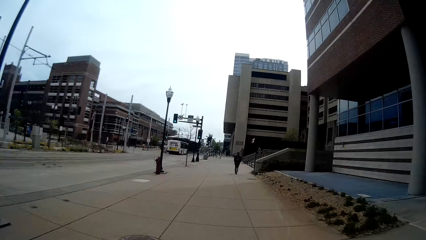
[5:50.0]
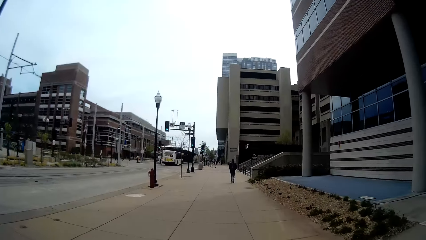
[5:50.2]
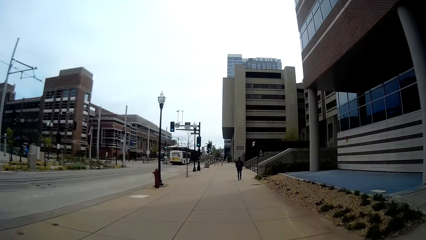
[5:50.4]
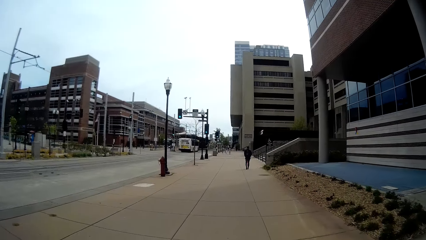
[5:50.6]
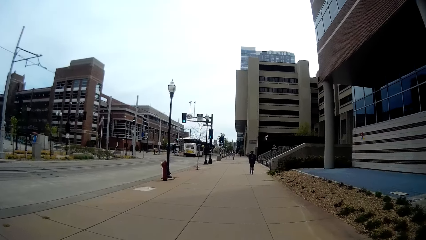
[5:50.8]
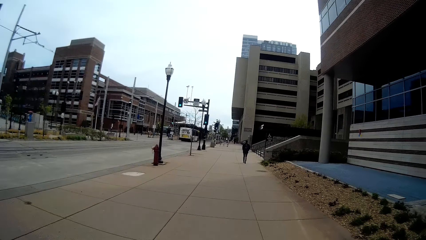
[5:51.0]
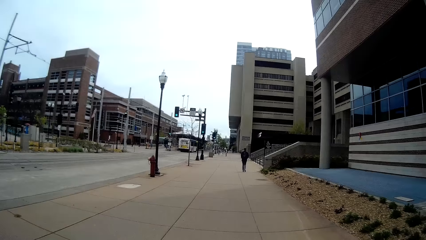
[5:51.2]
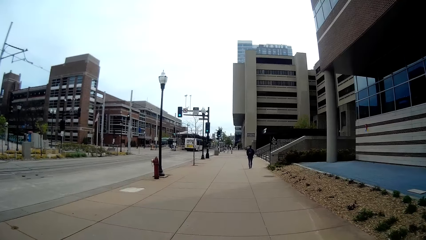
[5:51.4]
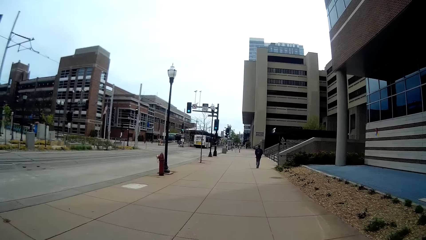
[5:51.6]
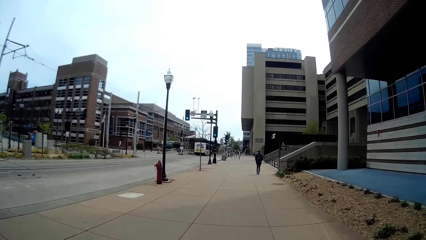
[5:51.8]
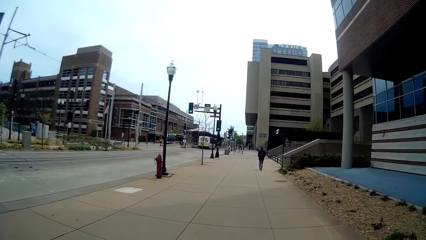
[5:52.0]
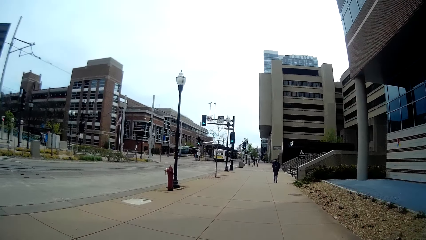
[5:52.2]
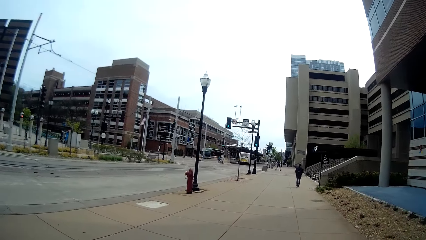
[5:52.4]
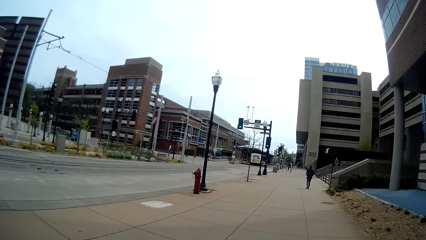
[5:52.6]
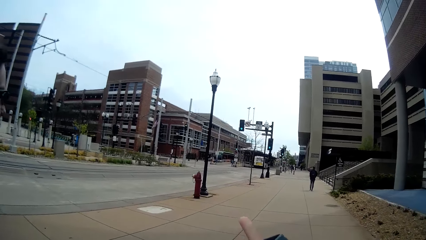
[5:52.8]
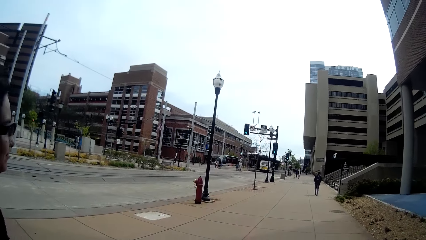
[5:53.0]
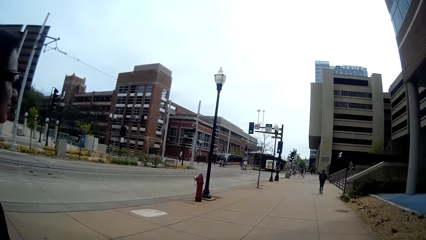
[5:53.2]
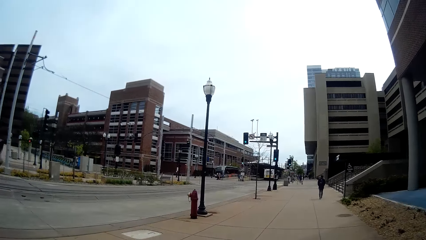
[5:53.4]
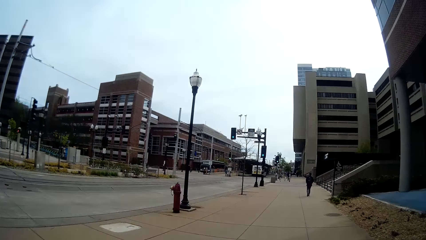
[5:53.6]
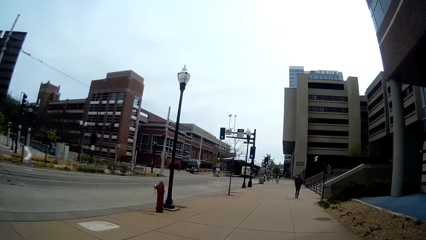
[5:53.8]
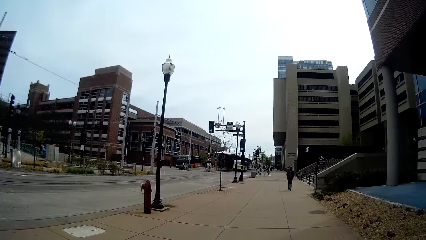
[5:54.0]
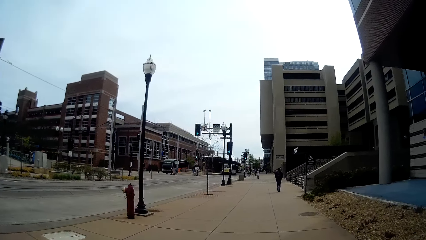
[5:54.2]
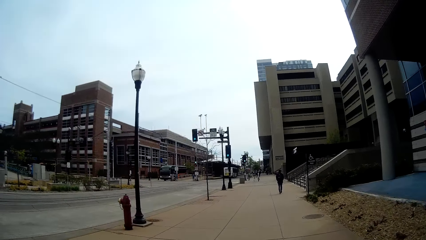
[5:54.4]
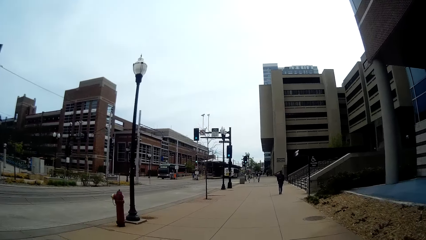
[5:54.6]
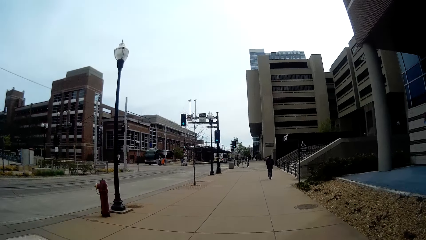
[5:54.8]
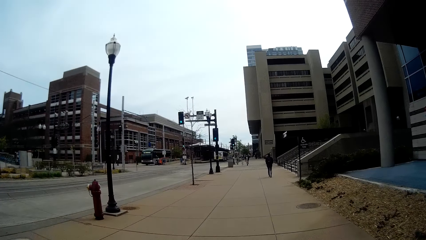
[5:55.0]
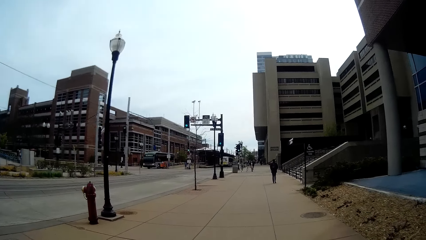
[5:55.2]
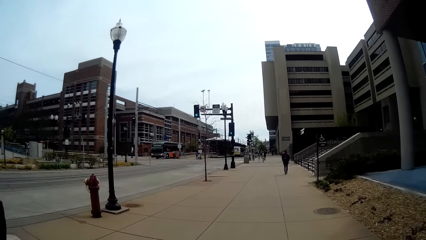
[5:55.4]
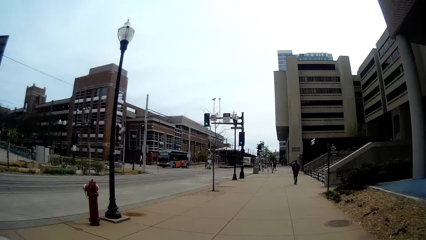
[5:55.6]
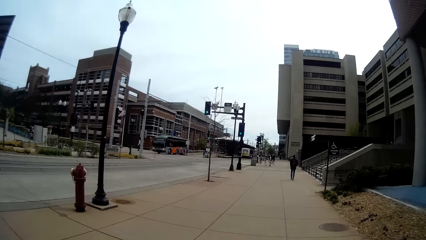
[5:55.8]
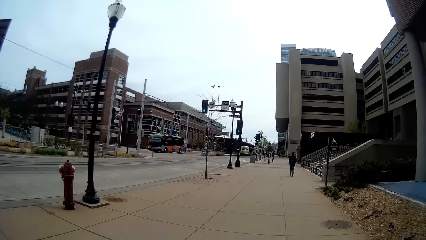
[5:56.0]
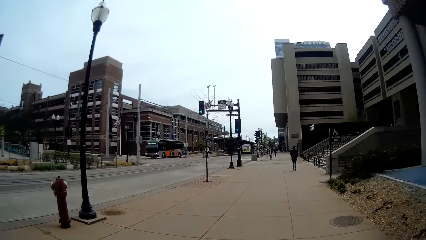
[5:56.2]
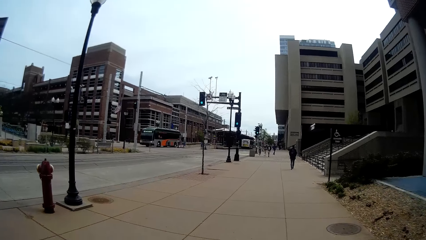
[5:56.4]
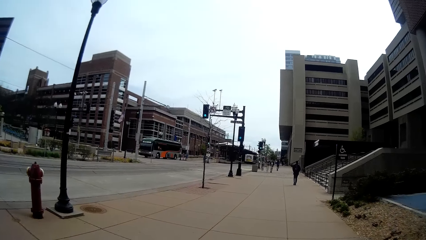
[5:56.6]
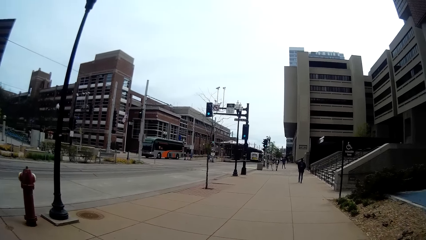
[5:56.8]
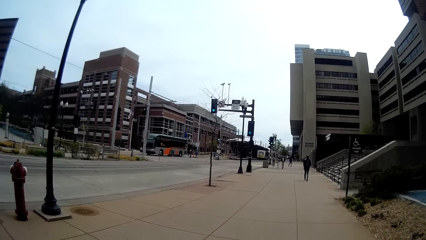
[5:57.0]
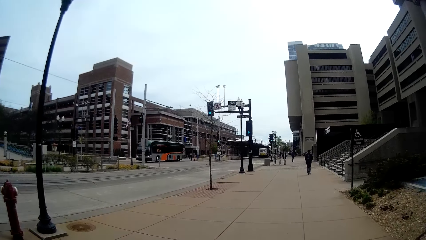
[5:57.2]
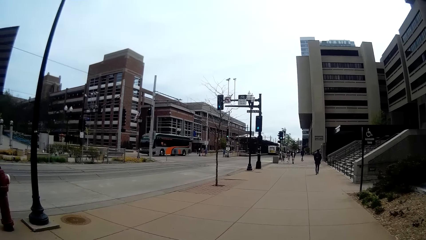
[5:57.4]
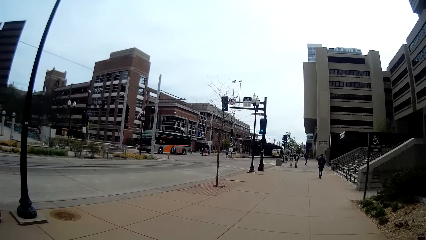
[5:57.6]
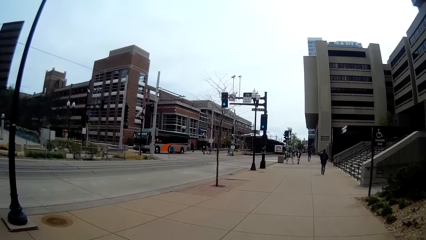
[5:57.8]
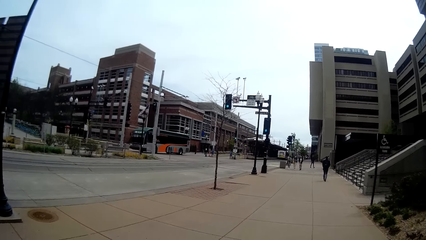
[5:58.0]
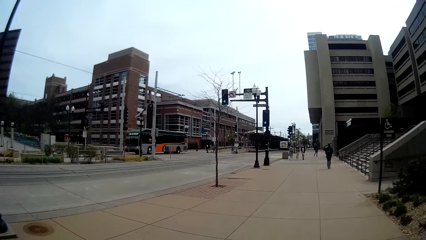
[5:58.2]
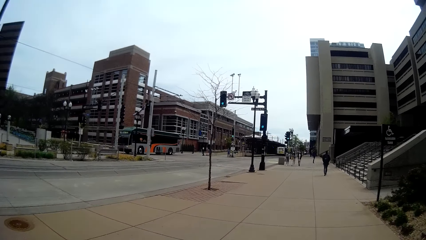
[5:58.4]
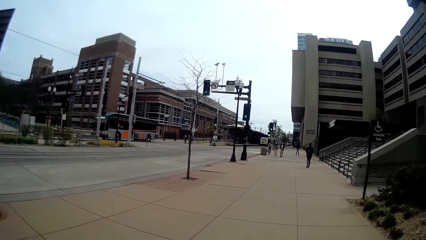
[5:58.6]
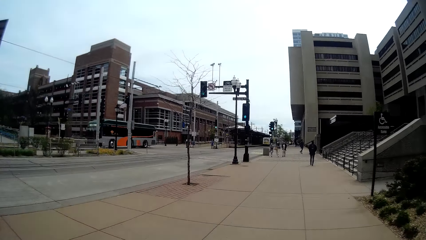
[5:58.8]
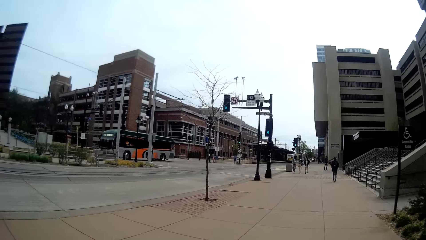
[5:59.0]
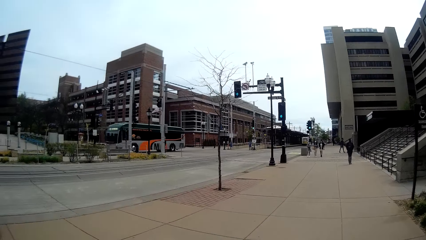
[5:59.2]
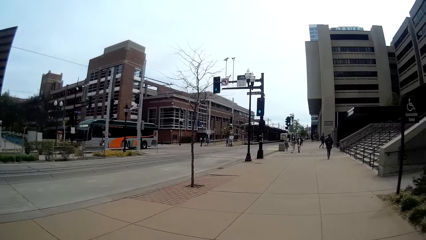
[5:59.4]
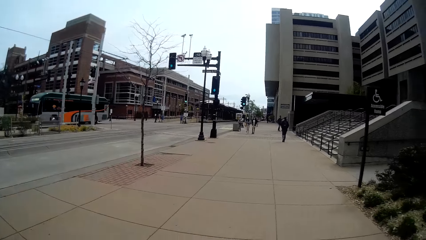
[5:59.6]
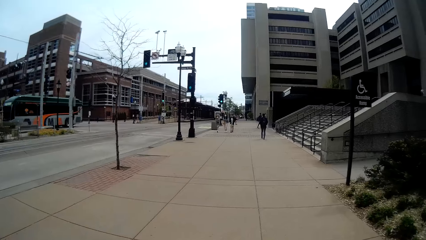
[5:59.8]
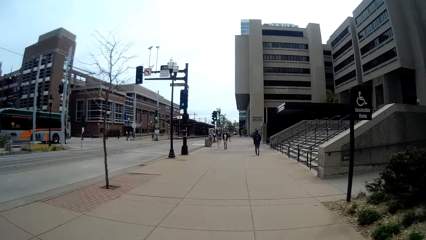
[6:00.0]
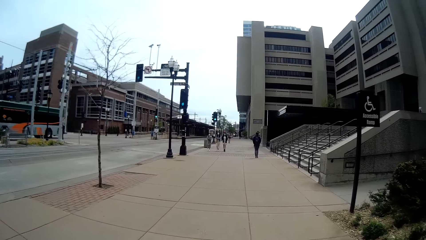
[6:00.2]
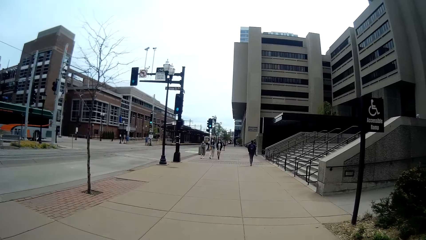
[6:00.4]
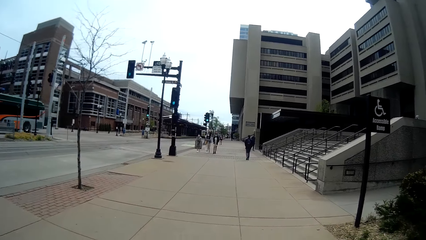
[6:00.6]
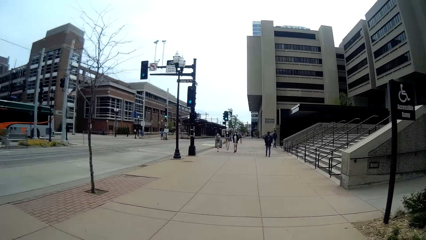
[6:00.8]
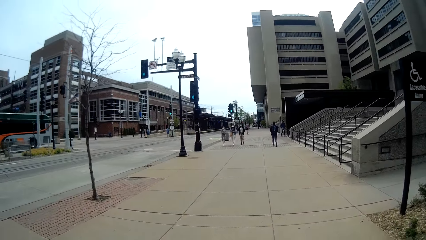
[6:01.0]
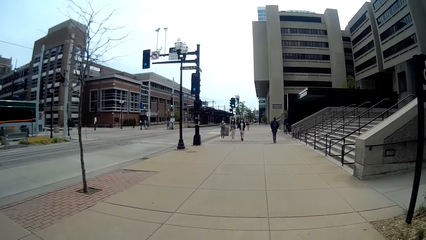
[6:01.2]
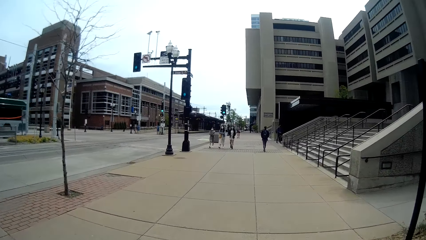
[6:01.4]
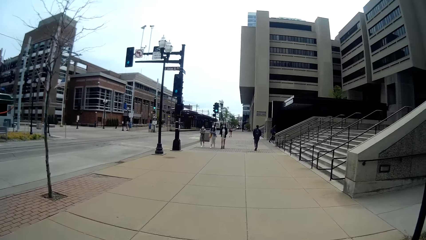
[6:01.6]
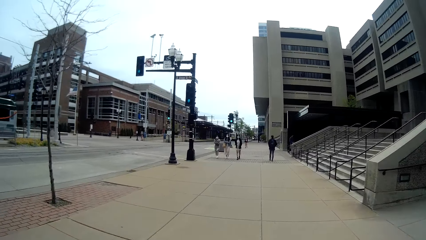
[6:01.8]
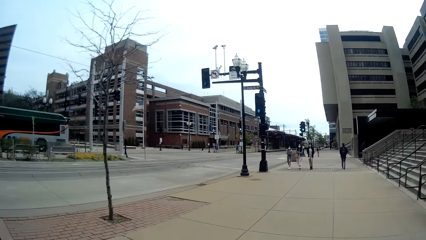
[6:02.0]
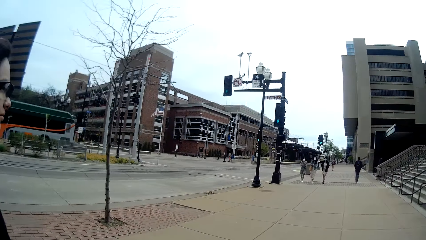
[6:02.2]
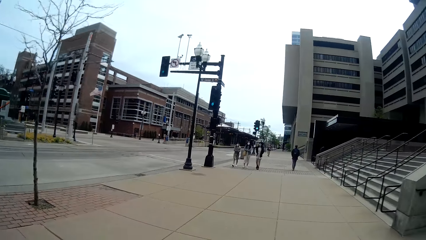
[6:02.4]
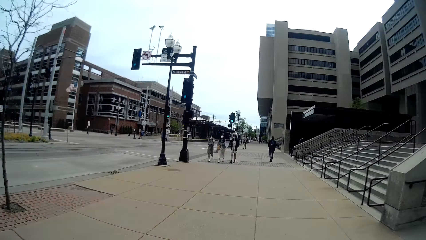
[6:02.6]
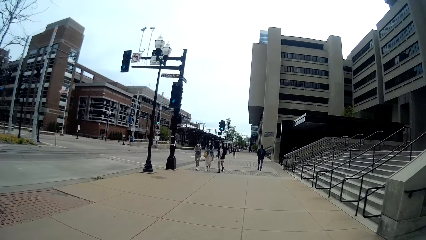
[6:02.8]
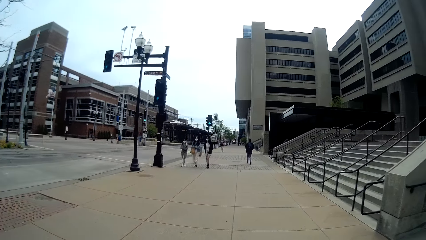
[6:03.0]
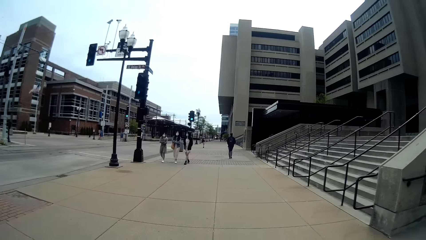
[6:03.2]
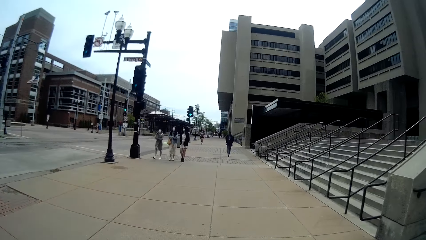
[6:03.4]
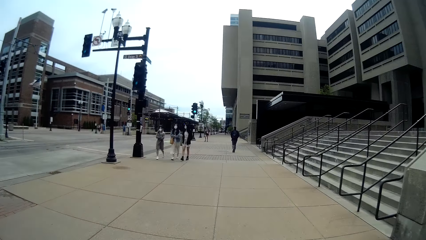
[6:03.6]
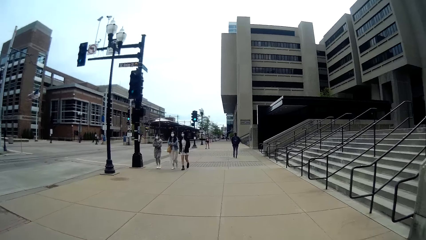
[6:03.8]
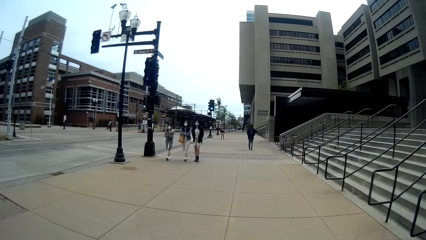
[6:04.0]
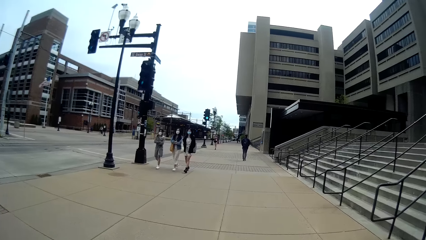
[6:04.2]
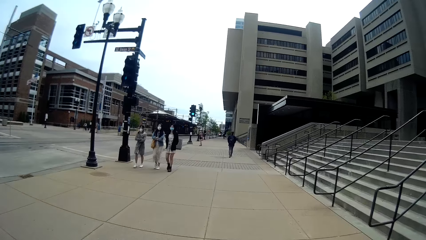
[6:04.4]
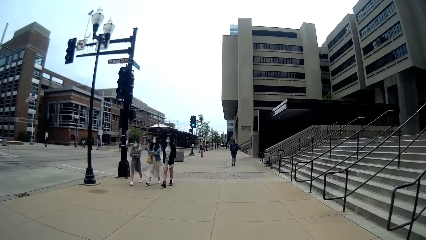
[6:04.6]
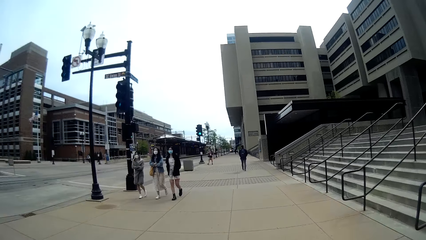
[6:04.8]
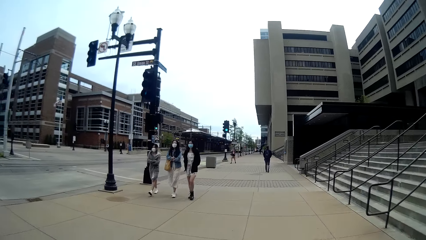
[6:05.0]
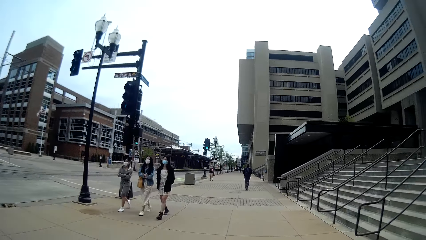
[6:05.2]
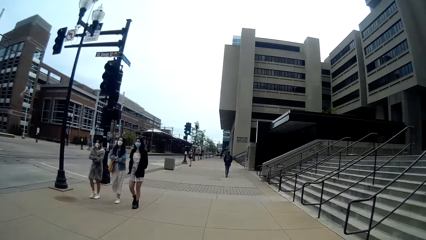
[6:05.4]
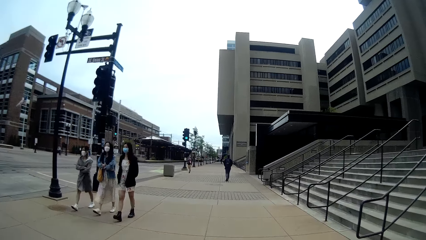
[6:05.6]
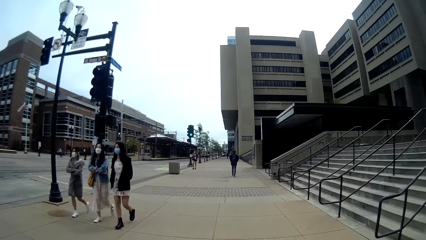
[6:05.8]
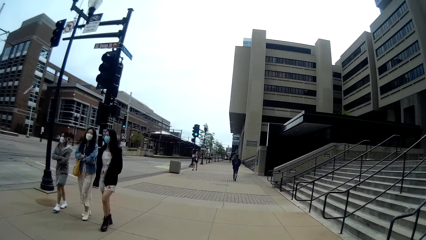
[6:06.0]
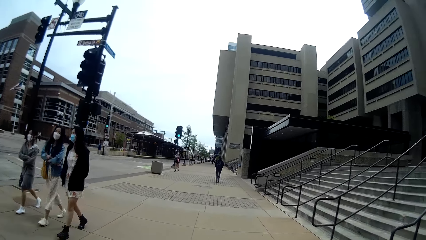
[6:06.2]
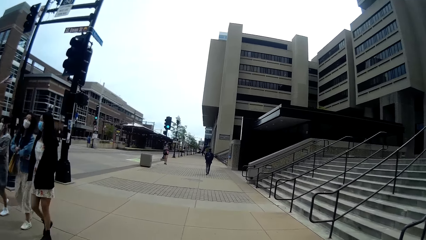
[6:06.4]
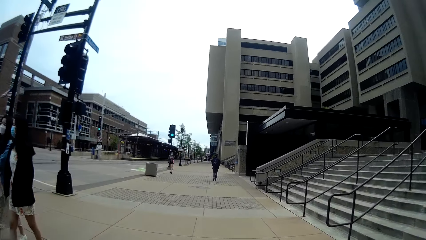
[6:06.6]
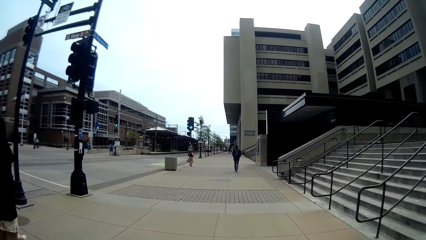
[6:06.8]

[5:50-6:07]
The camera wearer talks with a woman. The woman walks past the camera wearer.
